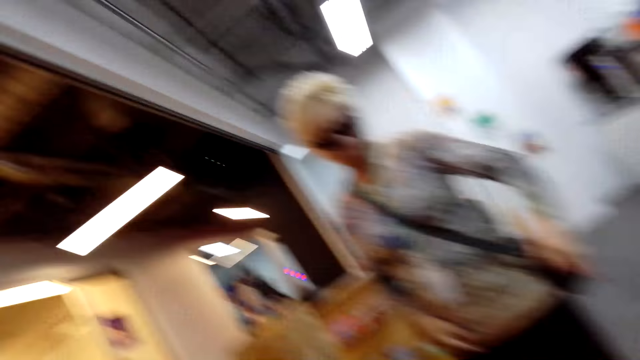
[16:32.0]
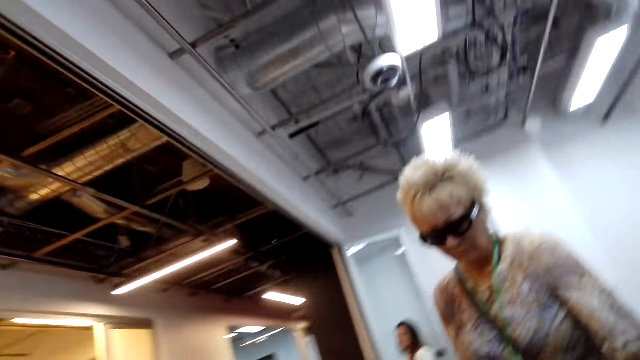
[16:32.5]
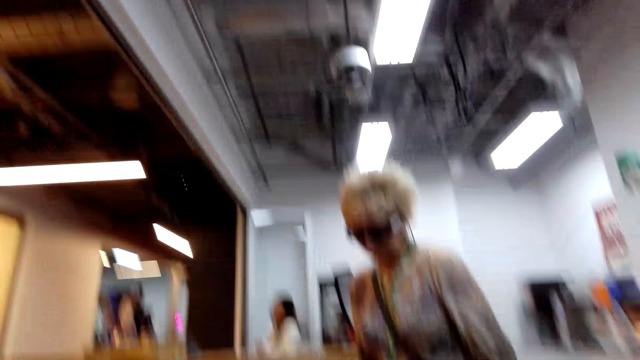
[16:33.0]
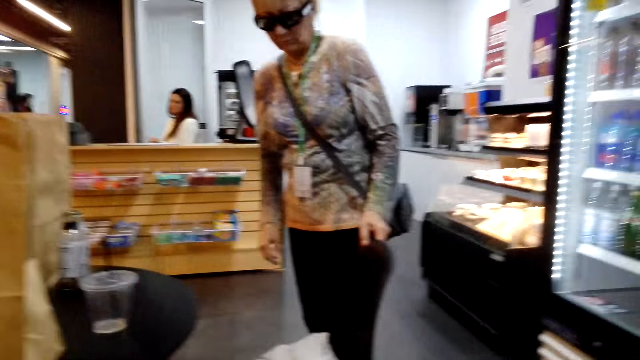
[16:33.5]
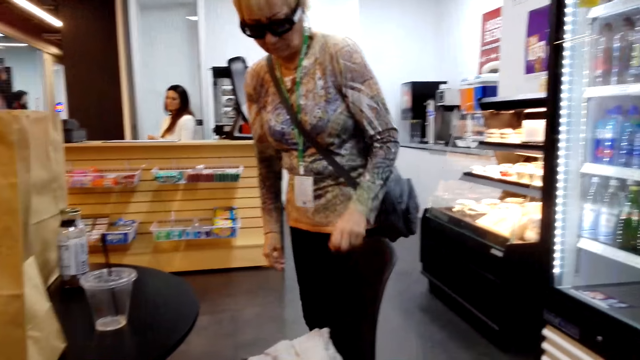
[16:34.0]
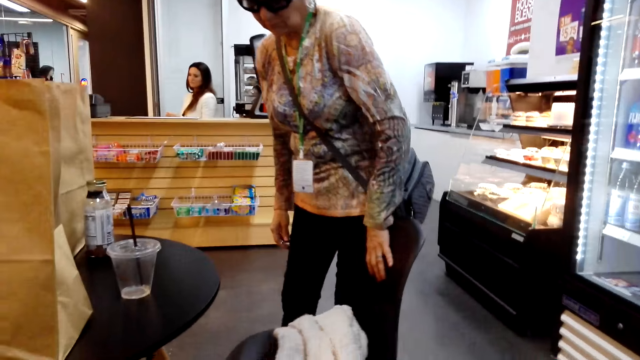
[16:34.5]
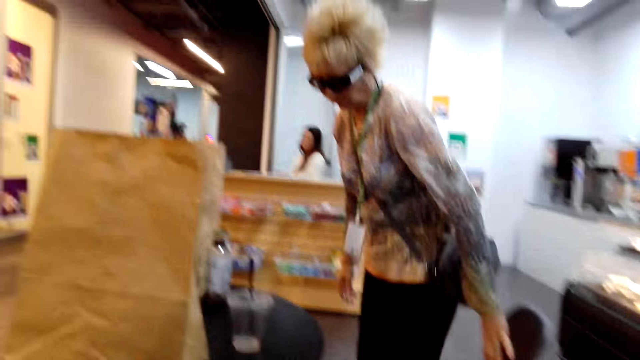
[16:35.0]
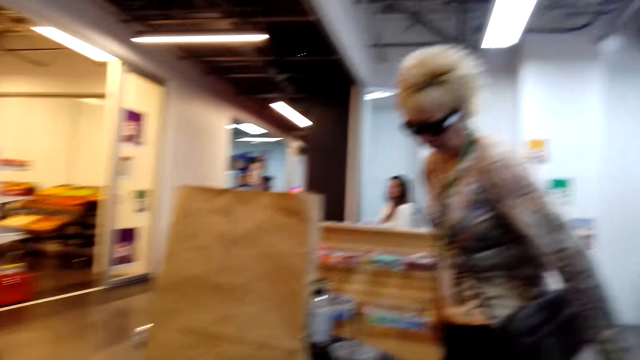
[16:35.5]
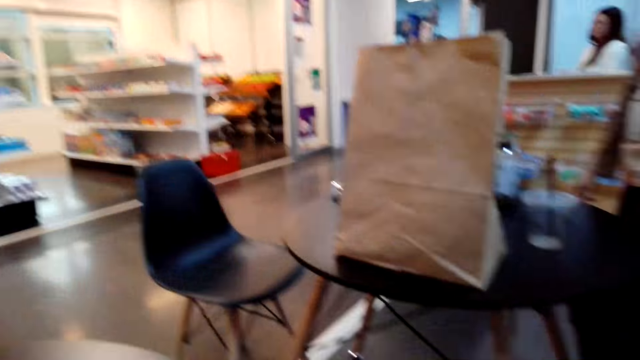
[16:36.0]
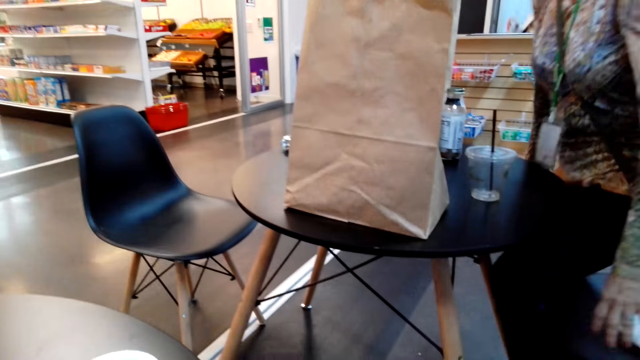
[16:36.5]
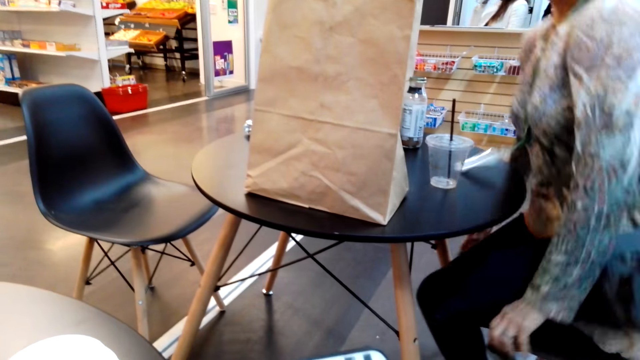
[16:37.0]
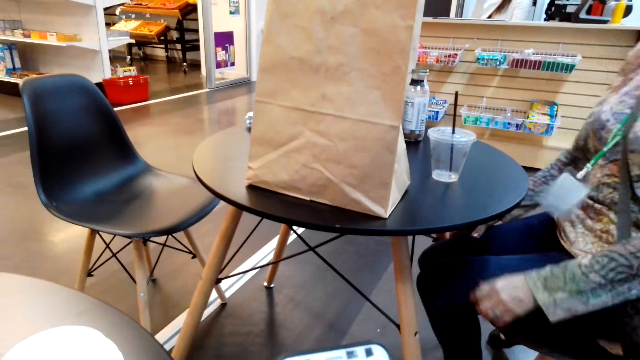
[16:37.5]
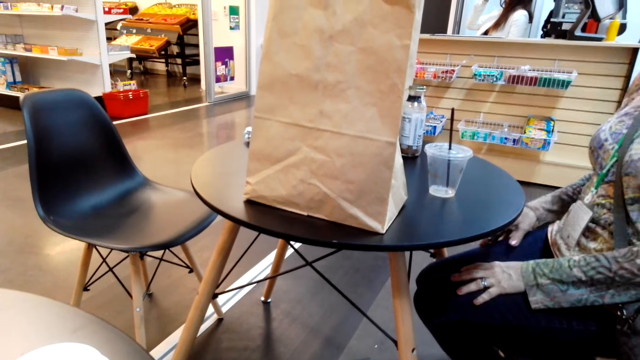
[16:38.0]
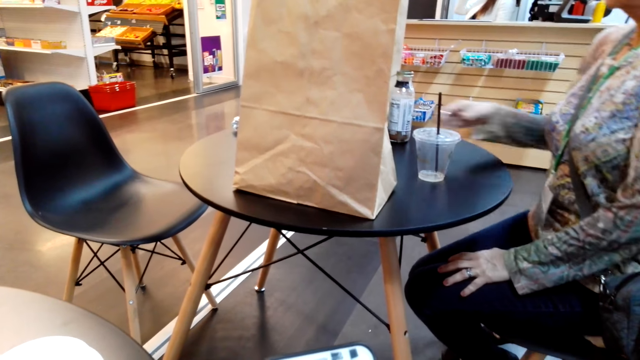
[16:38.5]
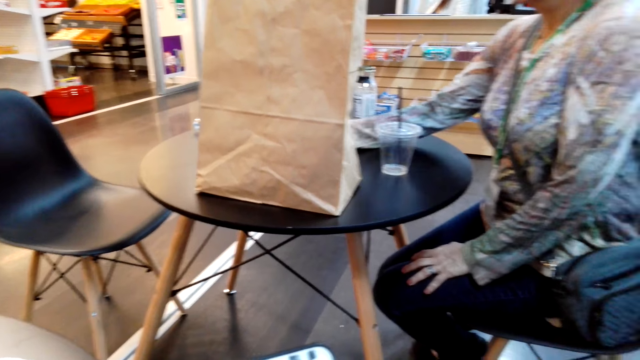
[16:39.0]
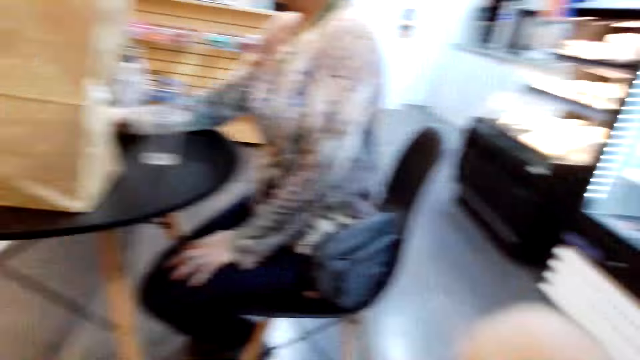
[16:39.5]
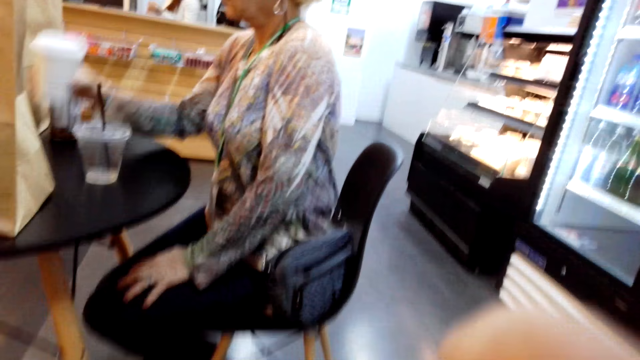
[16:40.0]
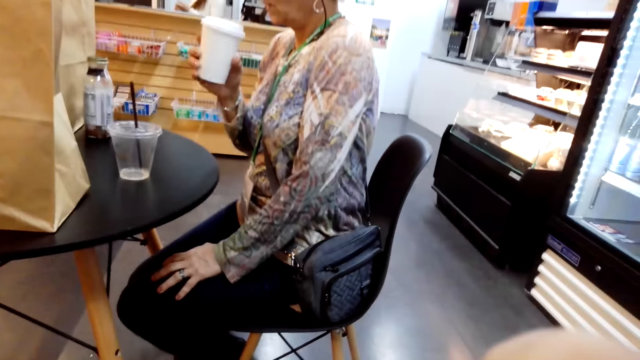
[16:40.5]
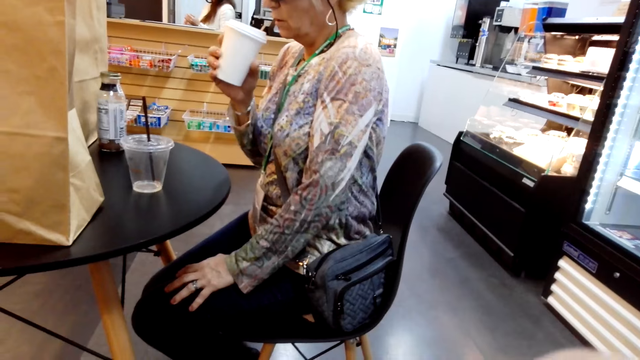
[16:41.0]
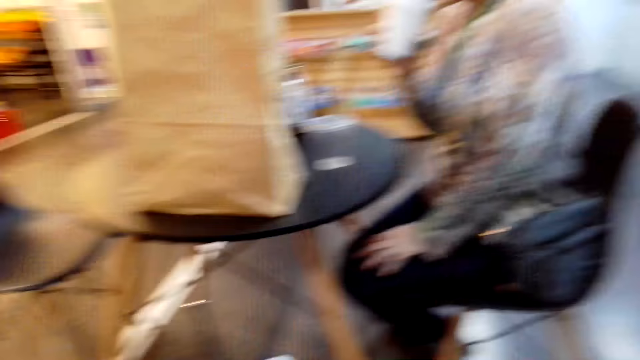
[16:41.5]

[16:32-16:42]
A woman pulls a chair. The woman sits on the chair. The woman holds a tumbler. The woman lifts a cup.

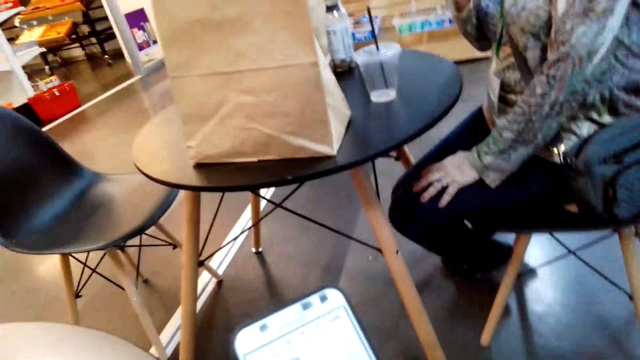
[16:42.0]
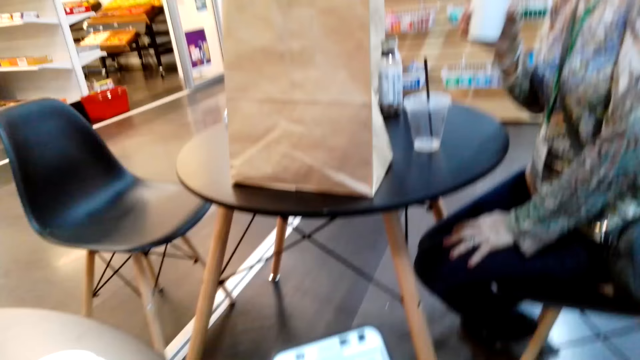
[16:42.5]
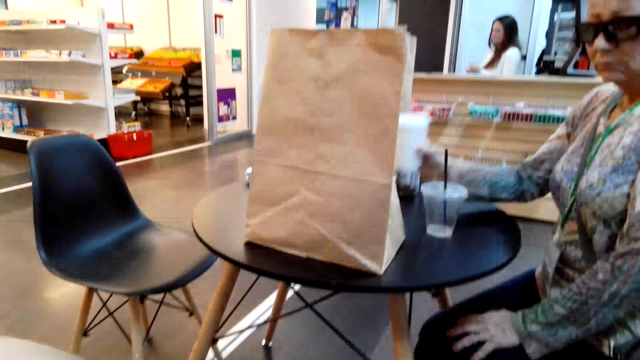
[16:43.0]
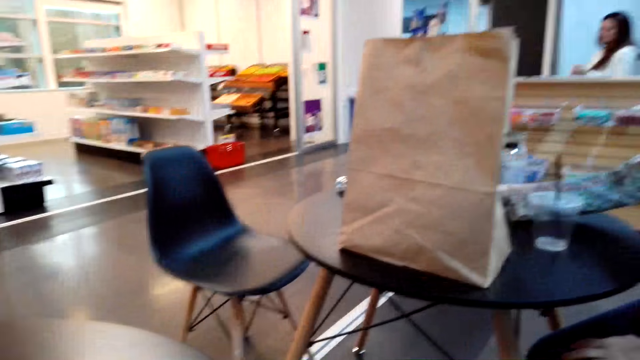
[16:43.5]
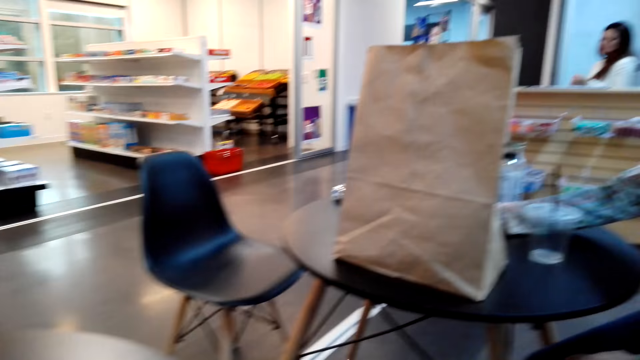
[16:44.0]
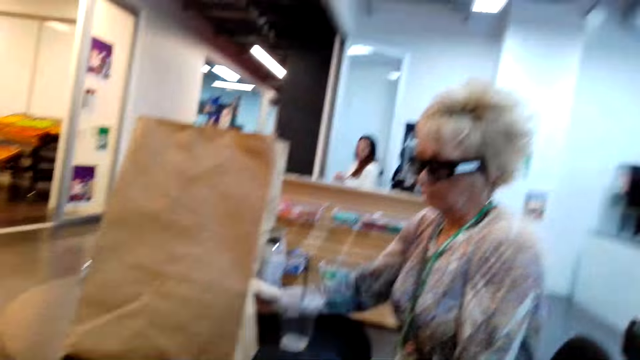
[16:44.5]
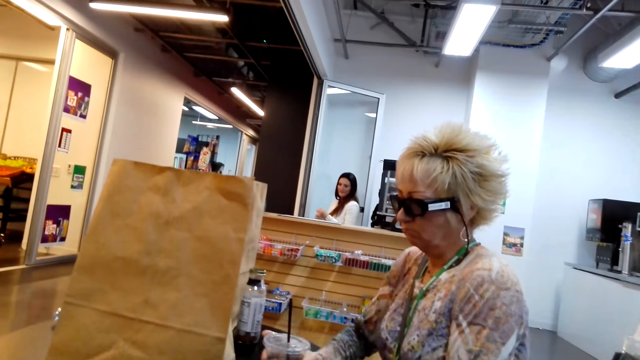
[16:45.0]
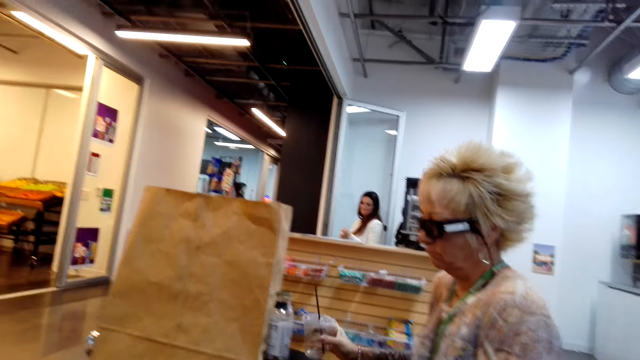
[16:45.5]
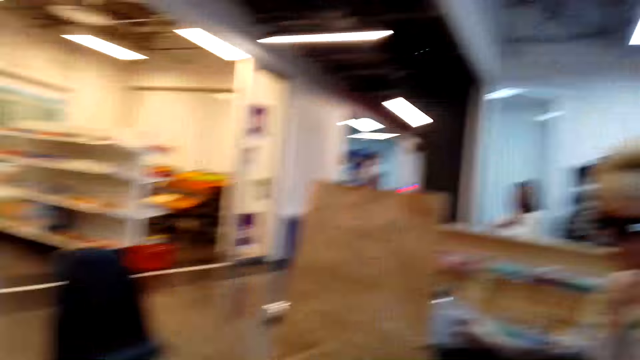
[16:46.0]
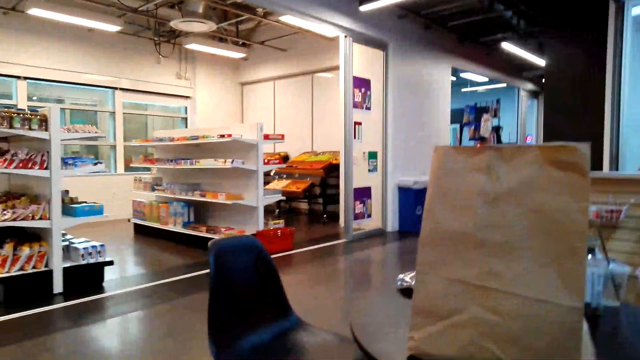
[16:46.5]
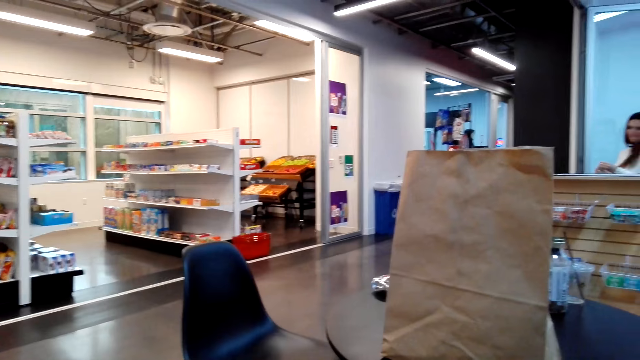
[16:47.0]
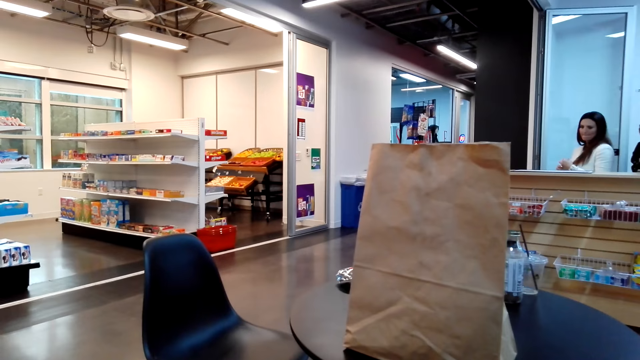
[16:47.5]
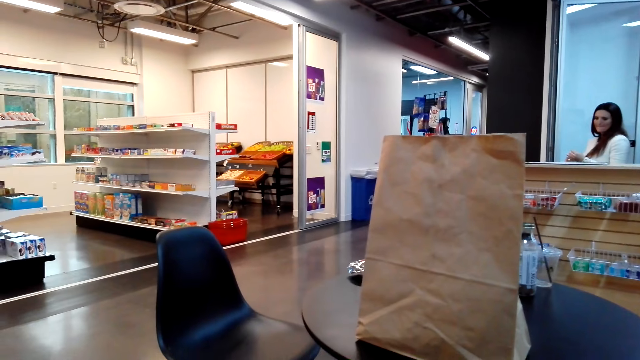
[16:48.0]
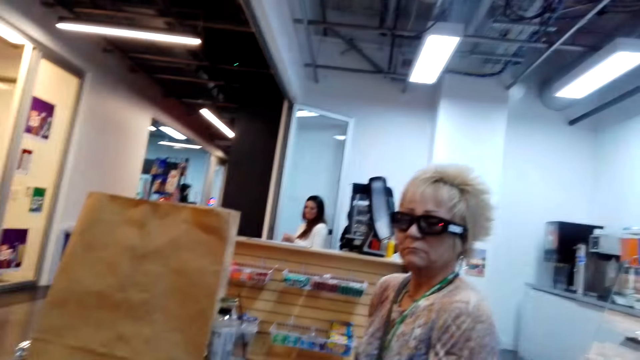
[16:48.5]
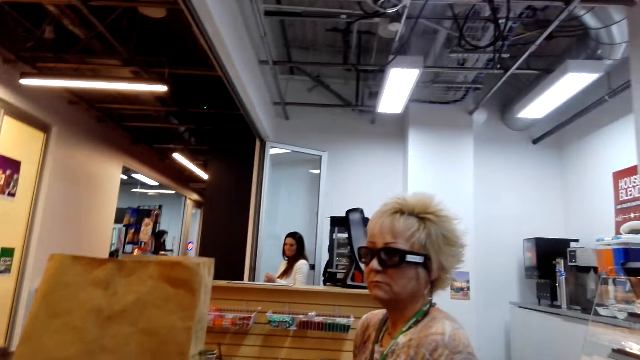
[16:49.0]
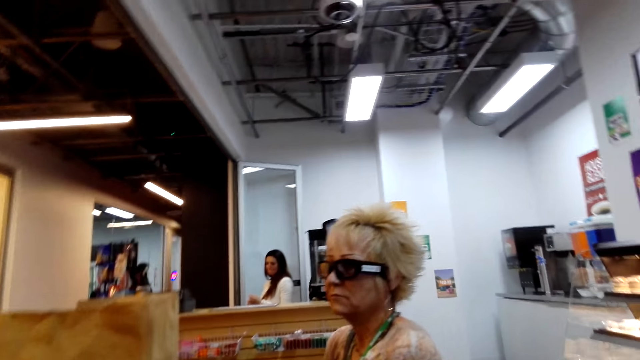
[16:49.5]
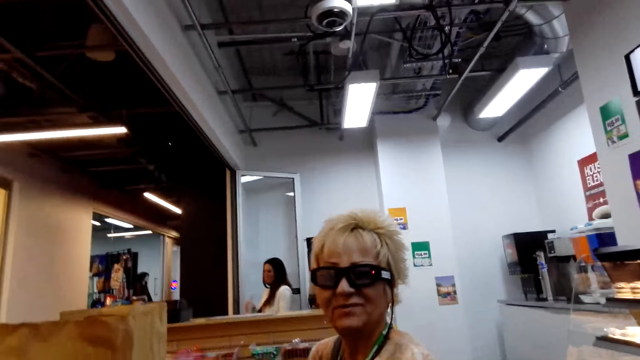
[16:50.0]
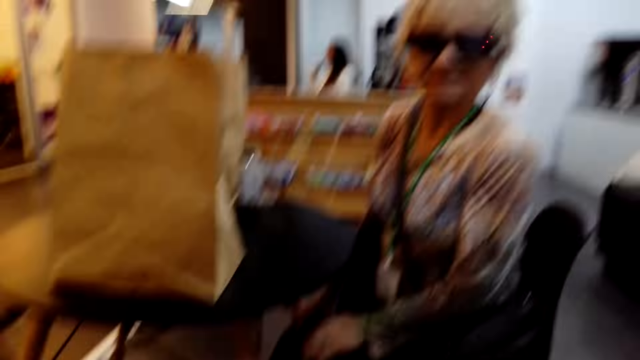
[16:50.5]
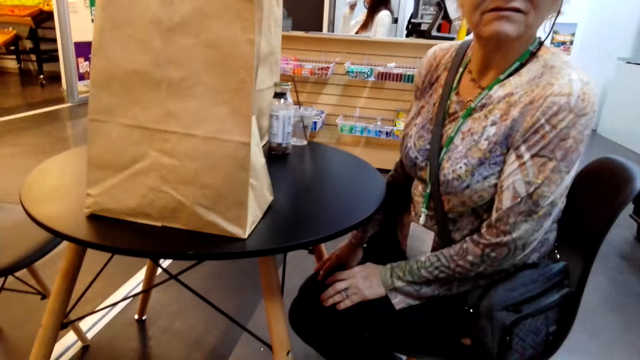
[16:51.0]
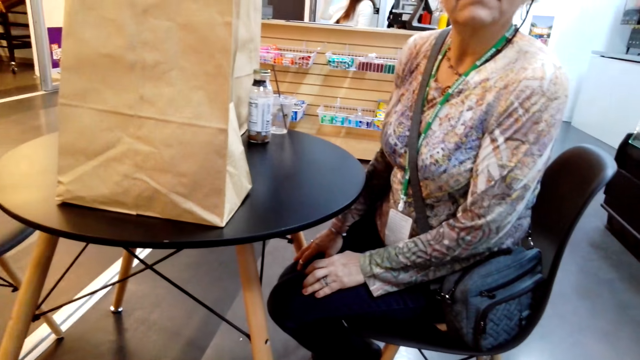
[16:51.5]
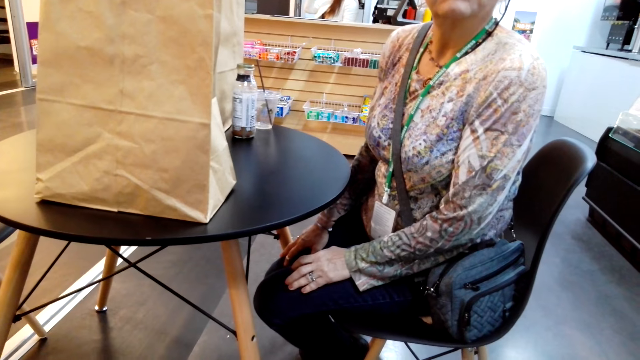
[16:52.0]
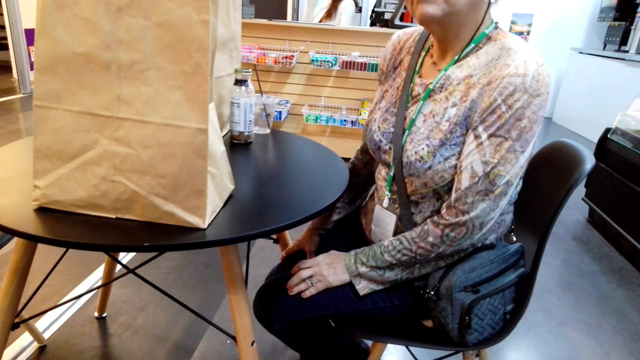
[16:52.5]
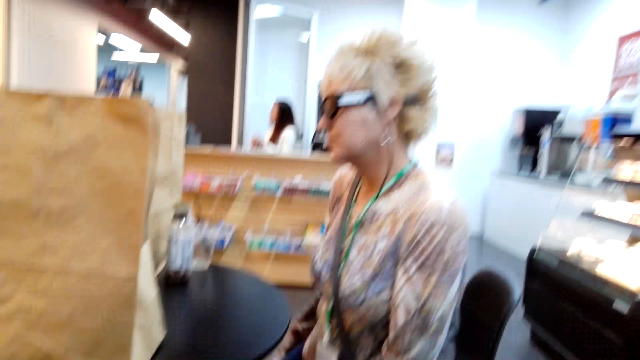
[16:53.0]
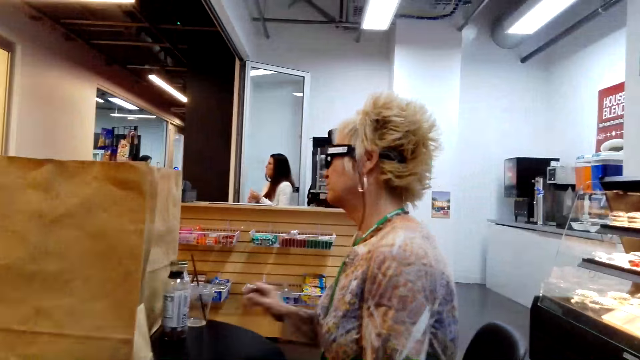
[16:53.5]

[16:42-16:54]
The camera wearer looks at her phone. She looks around. A woman puts a cup down. The camera wearer looks around. The woman moves a tumbler on the table. The woman communicates to the camera wearer.
